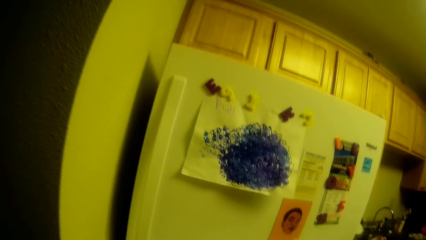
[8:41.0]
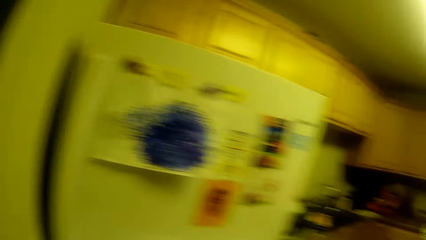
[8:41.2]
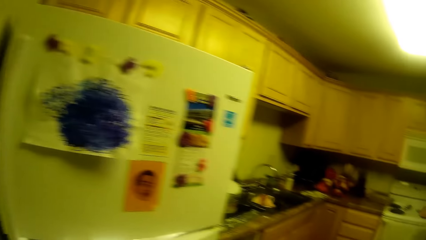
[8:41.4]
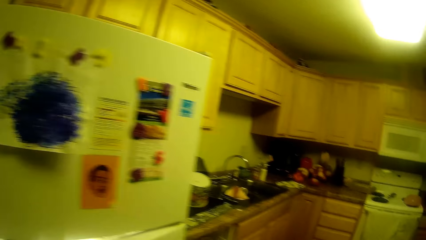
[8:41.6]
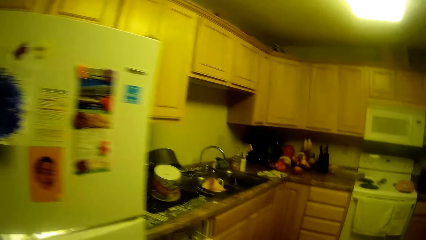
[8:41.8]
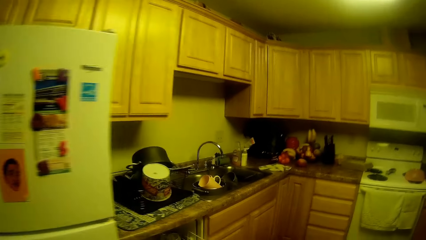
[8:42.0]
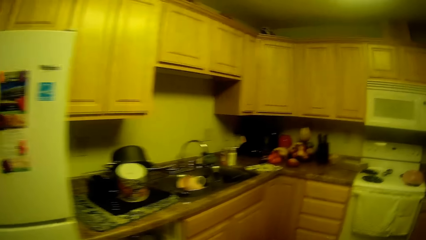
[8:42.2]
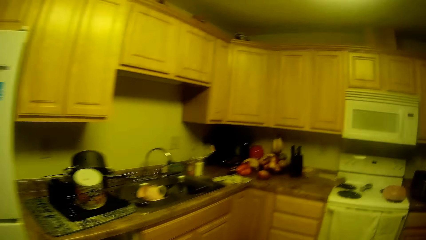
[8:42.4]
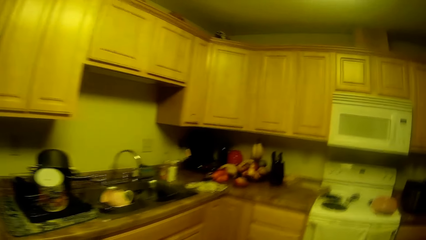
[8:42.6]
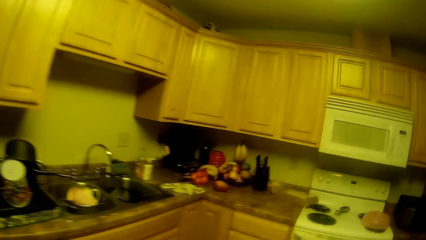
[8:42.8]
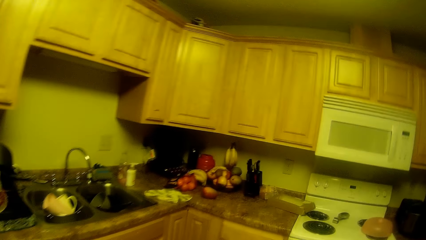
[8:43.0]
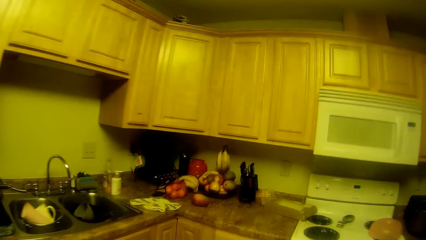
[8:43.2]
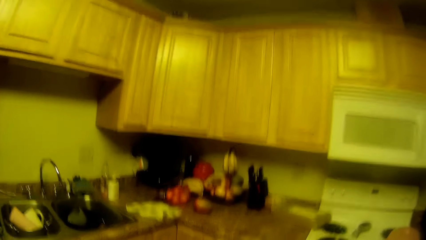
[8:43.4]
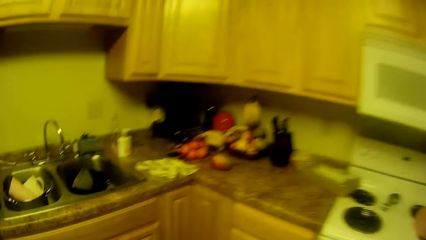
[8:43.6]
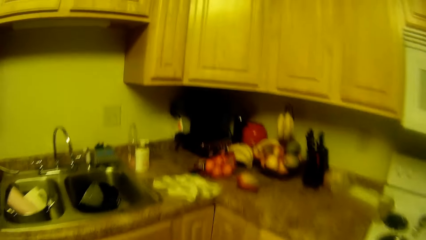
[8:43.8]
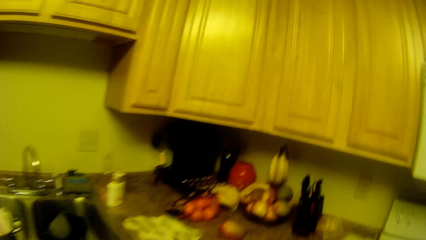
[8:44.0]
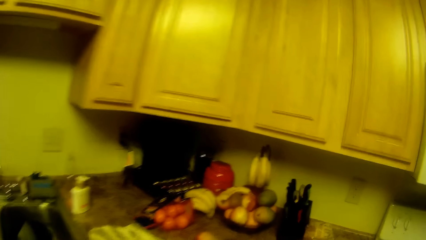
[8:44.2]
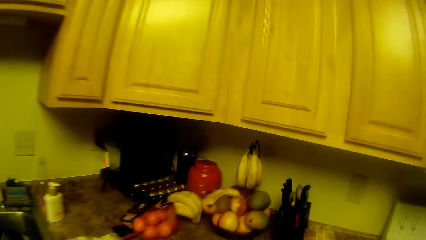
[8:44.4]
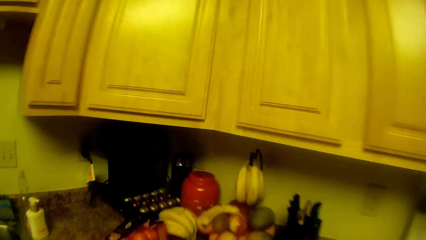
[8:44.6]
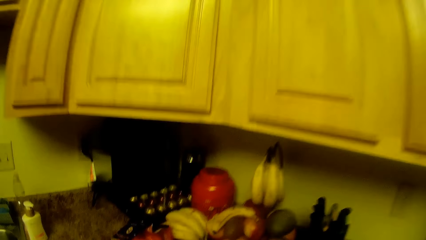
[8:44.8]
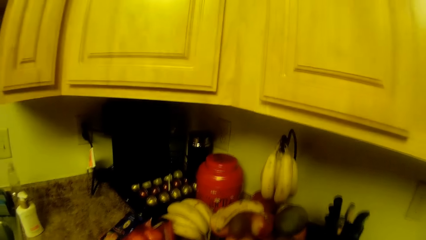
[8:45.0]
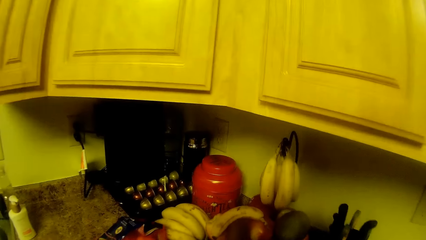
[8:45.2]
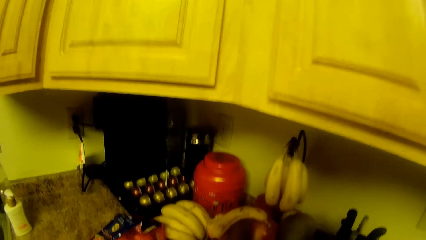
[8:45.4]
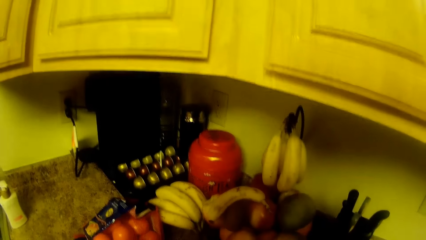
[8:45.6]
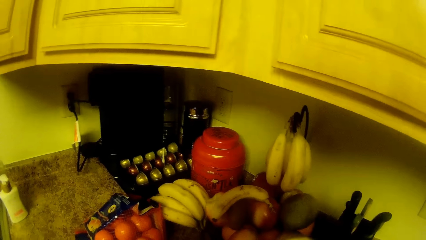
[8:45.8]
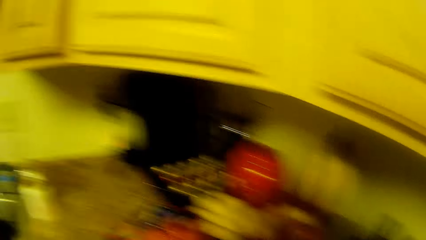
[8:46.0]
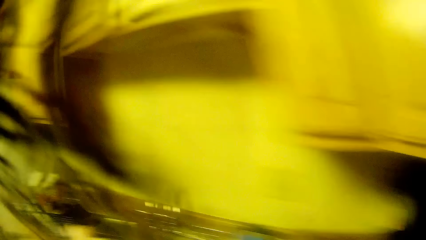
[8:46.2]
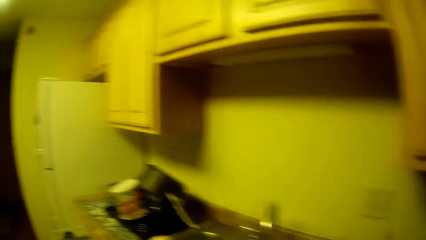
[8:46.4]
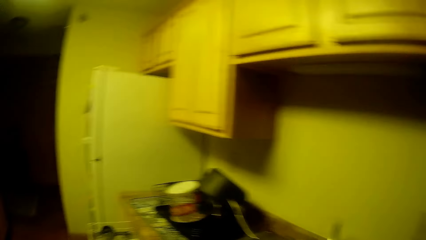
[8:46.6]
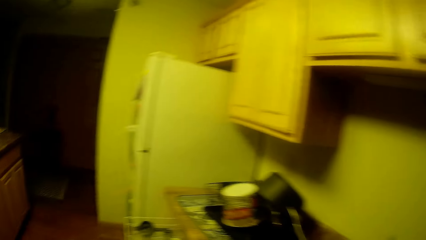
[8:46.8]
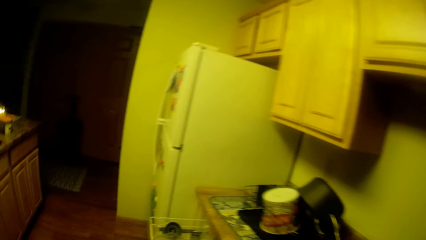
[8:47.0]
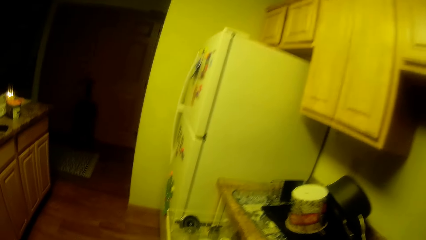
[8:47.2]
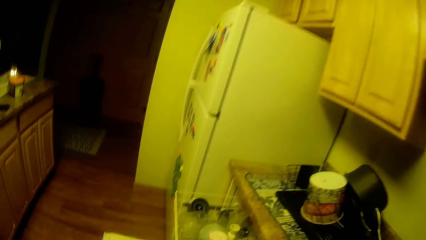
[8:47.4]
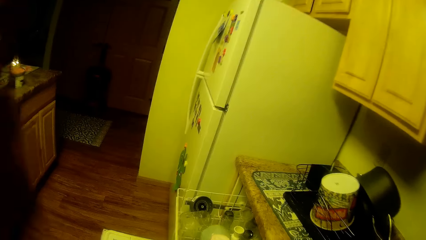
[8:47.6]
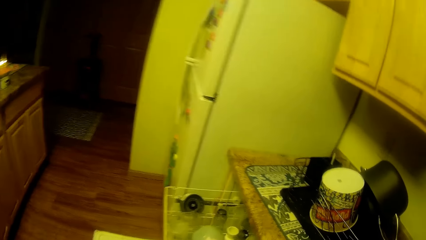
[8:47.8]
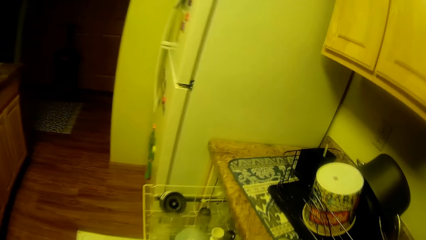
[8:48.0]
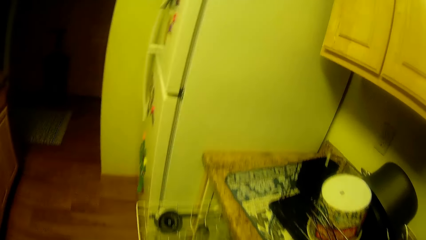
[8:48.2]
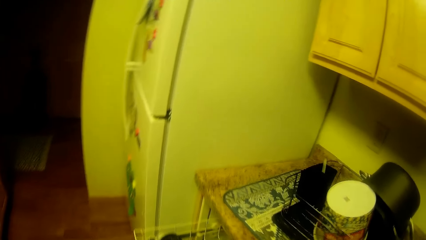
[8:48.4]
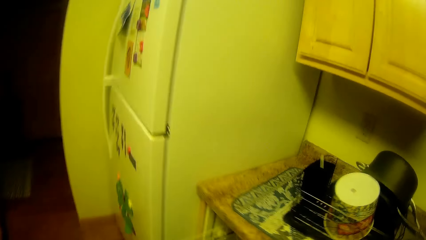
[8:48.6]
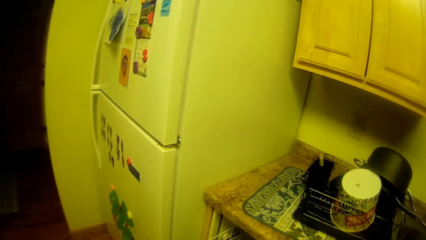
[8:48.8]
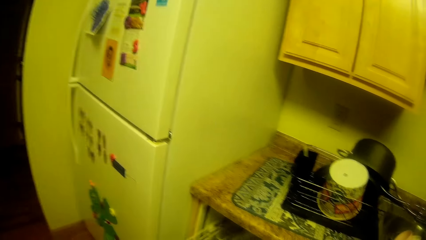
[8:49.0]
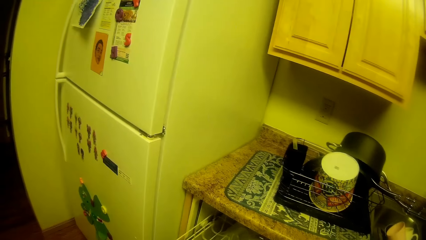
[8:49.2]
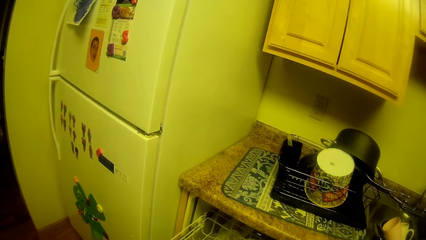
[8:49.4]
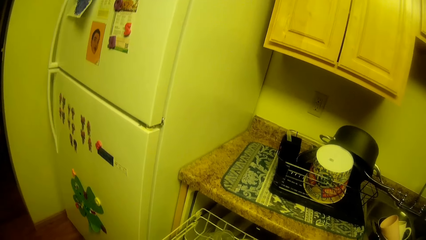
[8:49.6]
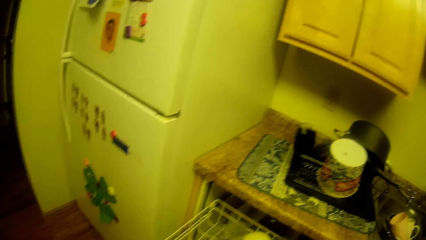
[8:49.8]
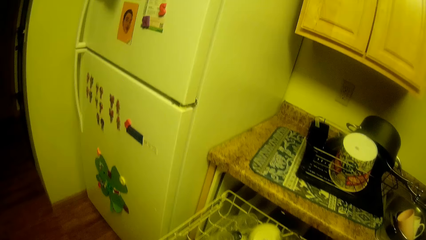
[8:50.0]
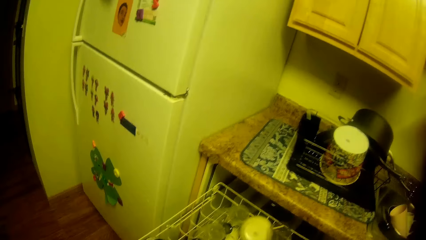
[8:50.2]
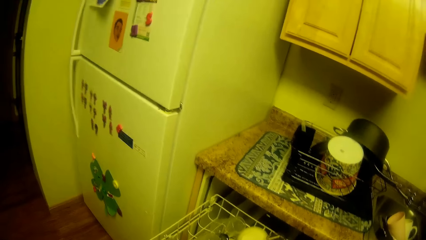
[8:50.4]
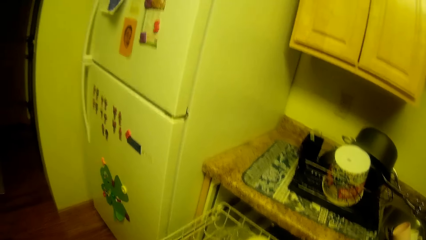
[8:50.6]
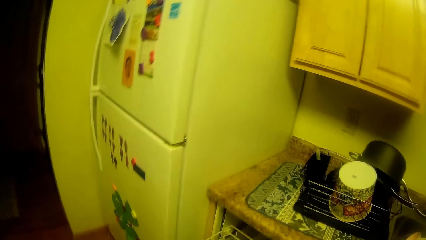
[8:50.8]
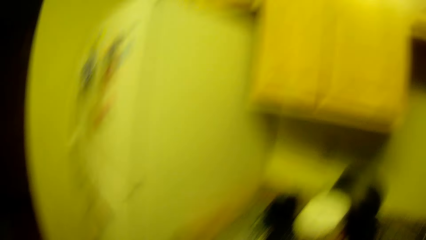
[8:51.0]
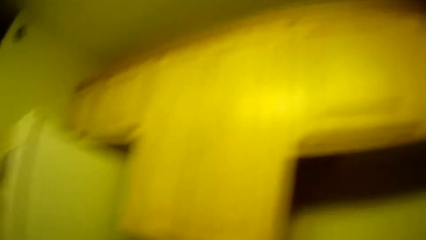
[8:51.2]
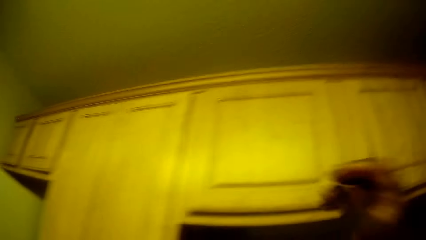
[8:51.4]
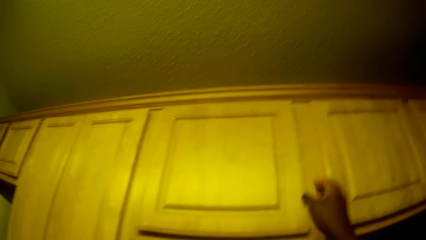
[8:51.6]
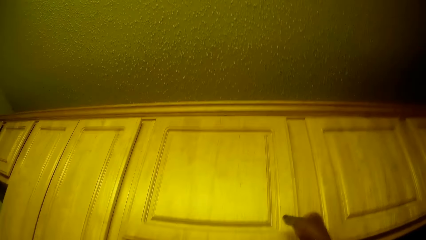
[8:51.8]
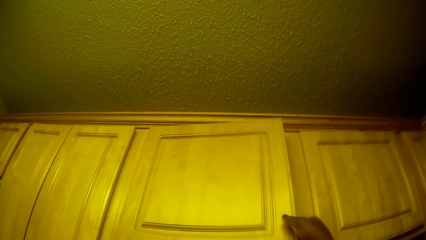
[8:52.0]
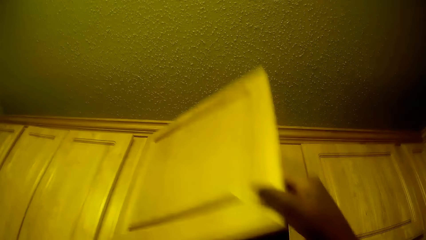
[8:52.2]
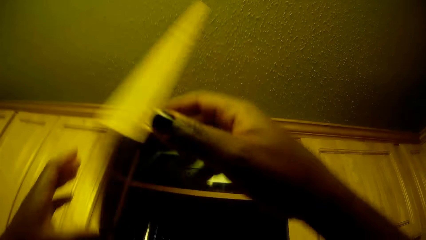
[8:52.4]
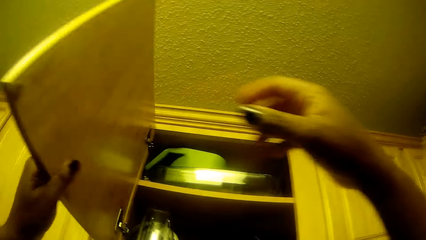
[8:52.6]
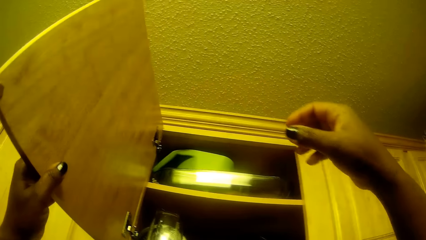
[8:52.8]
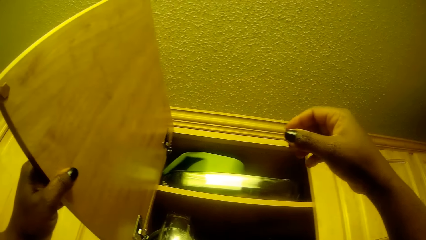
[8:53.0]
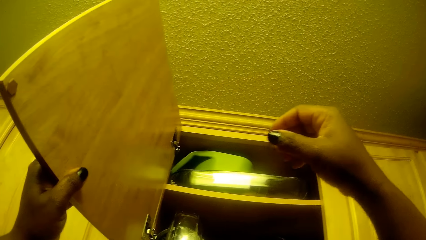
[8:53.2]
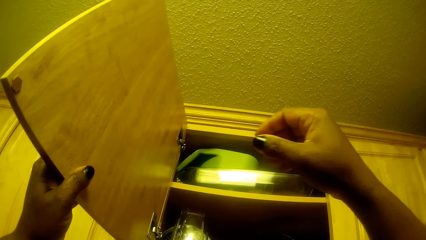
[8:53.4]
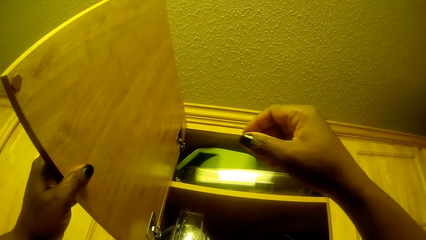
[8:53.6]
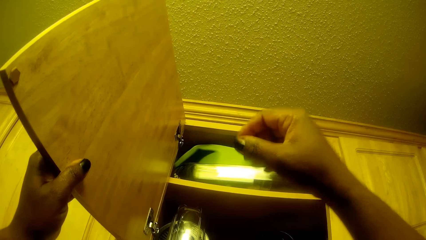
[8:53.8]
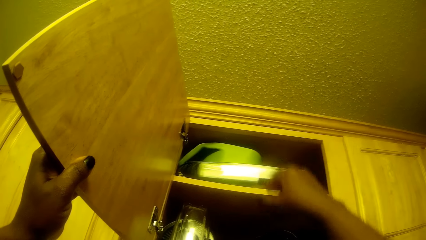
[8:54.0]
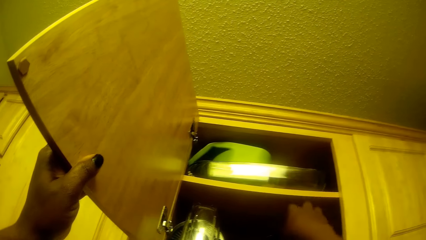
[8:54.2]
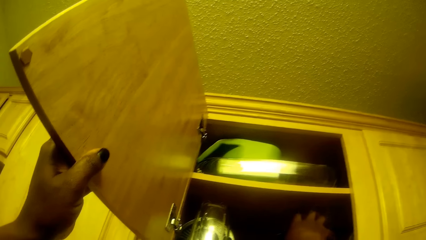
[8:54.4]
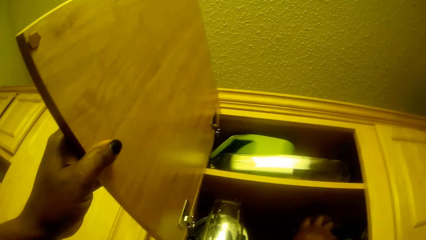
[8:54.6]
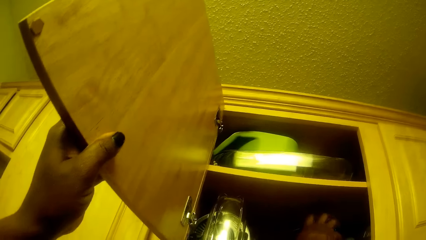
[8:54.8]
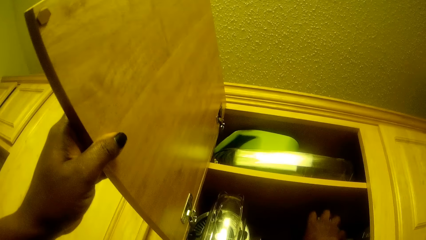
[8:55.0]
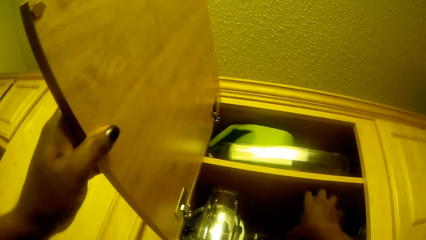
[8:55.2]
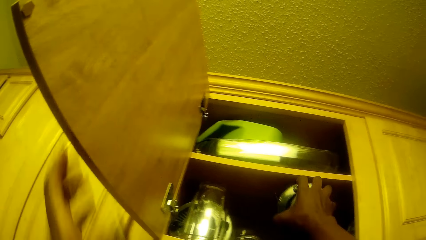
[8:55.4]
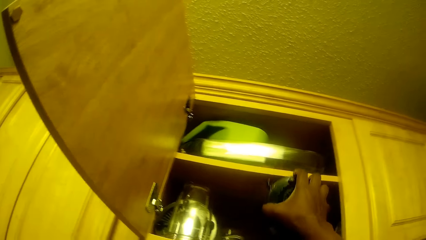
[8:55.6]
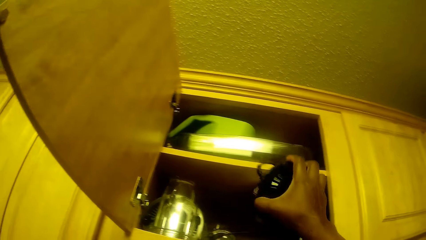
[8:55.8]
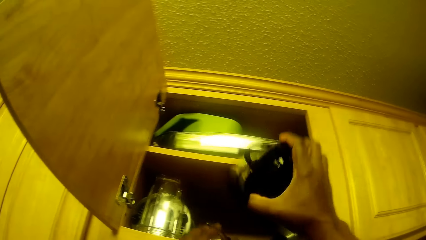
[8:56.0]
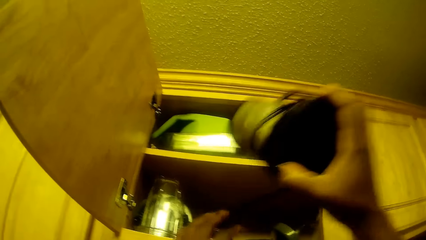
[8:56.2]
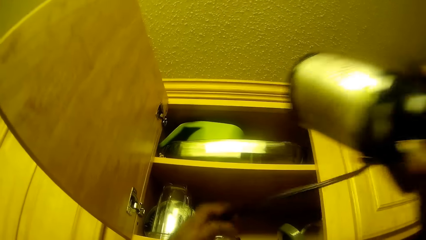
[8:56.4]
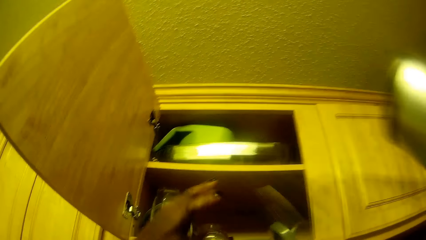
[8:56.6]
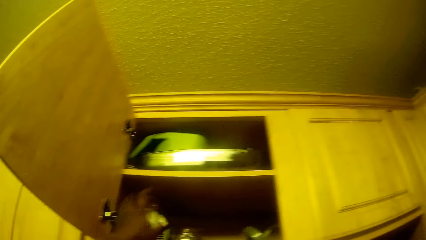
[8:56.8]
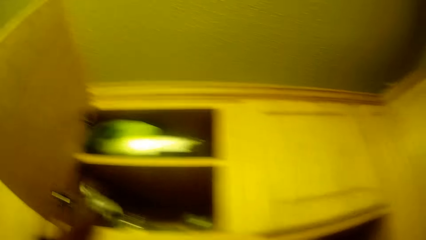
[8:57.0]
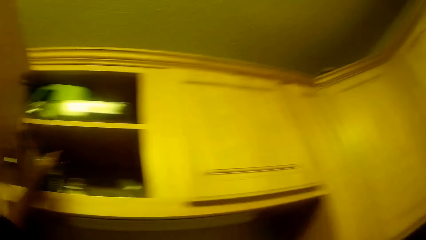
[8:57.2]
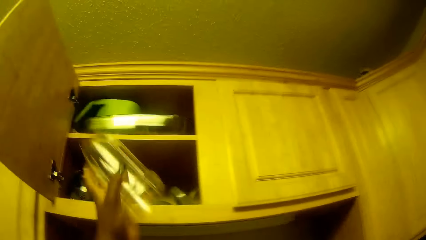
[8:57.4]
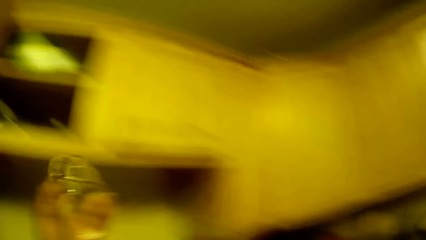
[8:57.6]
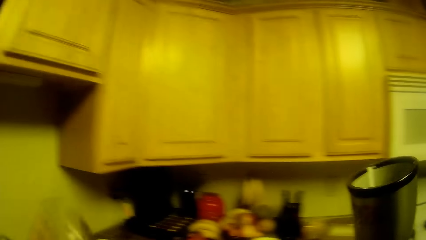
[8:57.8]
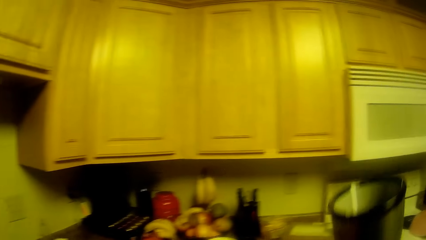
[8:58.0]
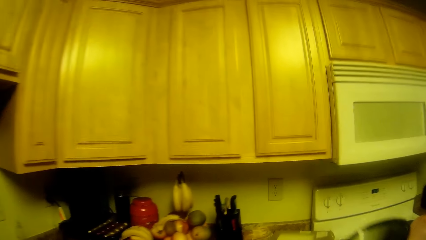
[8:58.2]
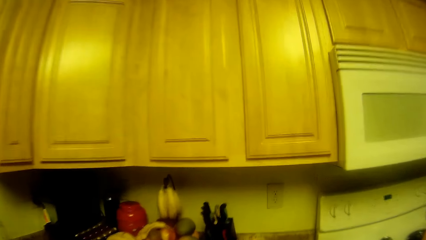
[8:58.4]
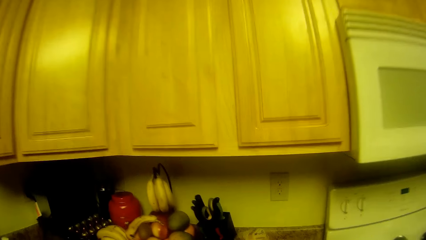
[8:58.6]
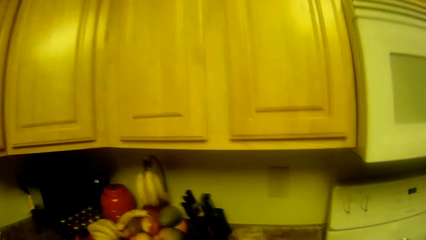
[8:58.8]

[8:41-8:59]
The camera wearer pulls the dishwasher rack. She opens a cabinet with her right hand. She holds the cabinet door with her left hand. She takes a bottle or blender from the cabinet with her right hand. She takes a glass cup from the cabinet with her left hand.
